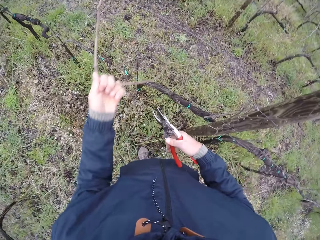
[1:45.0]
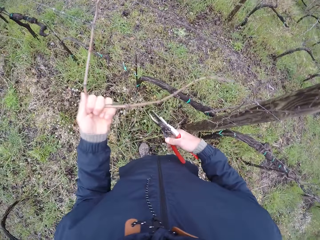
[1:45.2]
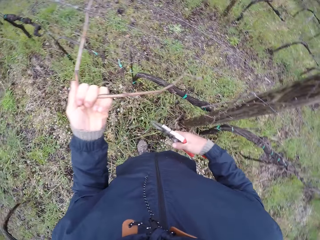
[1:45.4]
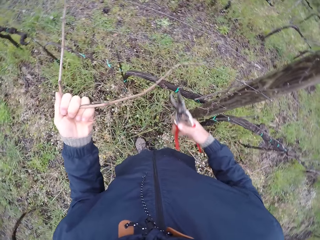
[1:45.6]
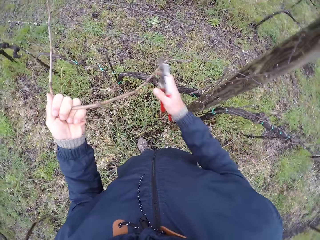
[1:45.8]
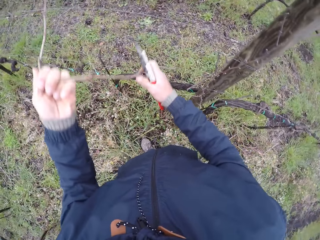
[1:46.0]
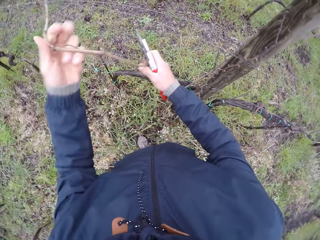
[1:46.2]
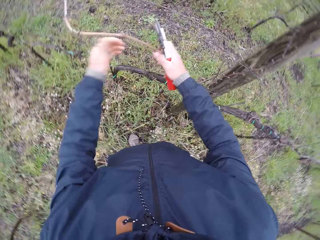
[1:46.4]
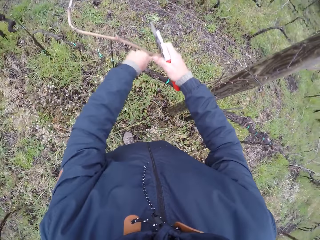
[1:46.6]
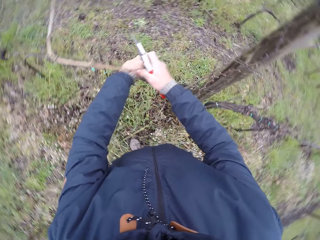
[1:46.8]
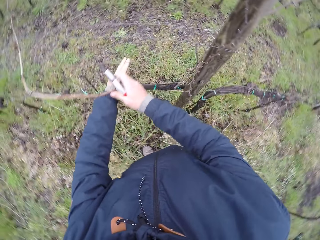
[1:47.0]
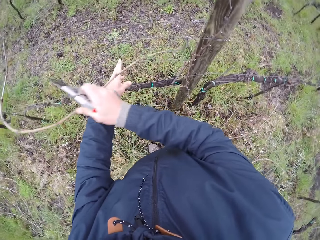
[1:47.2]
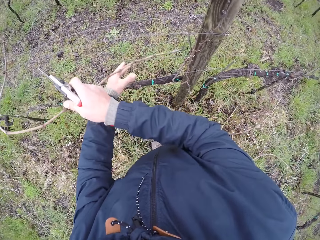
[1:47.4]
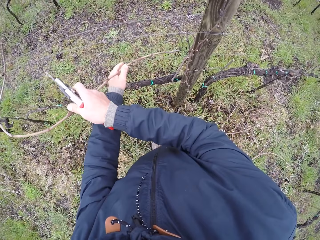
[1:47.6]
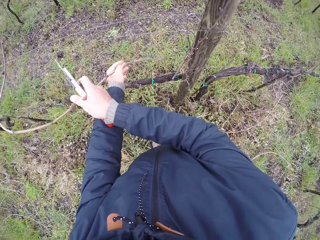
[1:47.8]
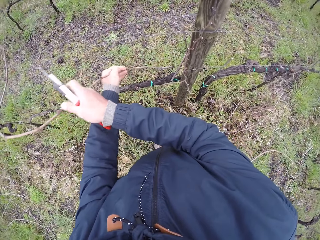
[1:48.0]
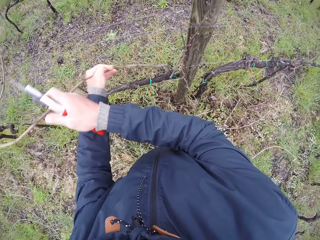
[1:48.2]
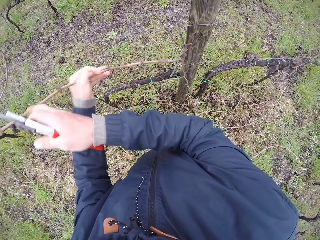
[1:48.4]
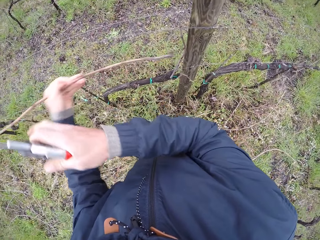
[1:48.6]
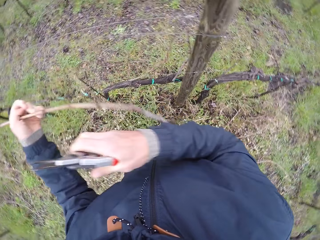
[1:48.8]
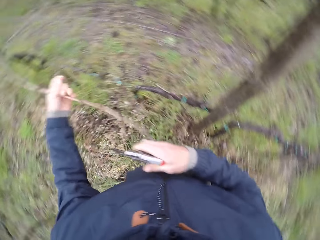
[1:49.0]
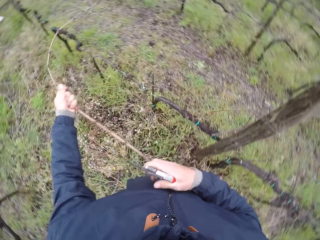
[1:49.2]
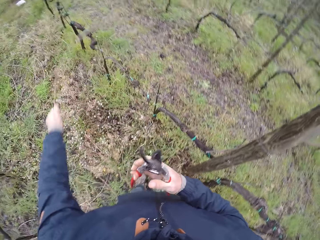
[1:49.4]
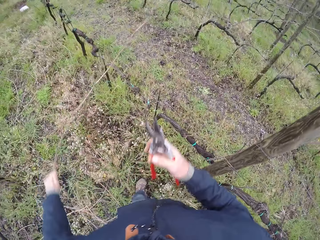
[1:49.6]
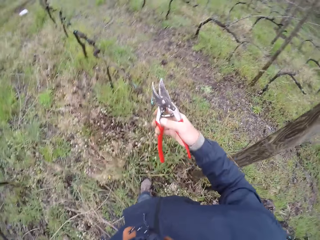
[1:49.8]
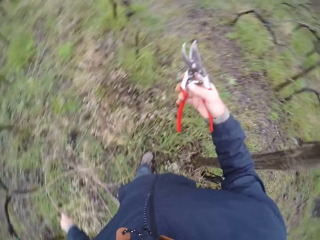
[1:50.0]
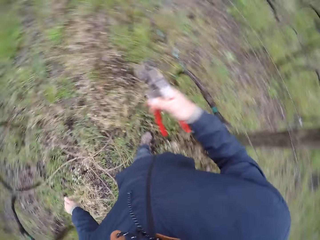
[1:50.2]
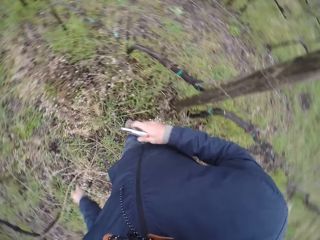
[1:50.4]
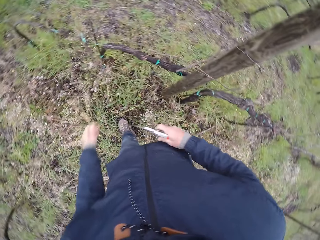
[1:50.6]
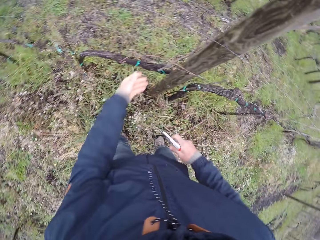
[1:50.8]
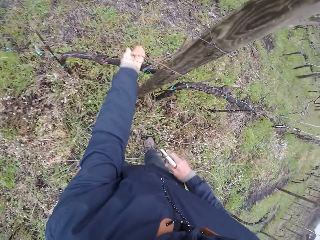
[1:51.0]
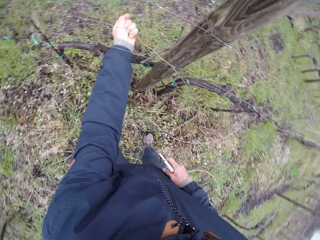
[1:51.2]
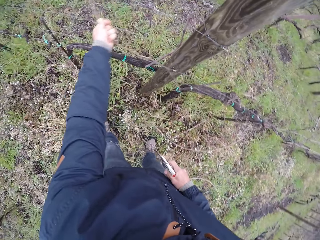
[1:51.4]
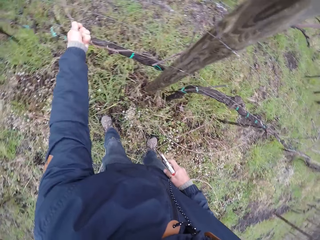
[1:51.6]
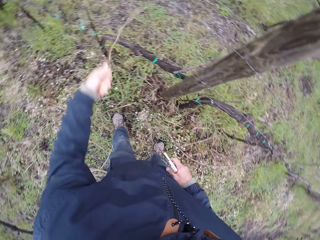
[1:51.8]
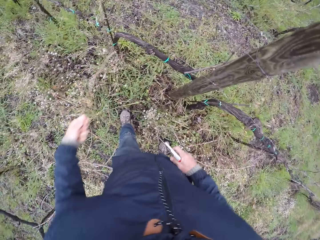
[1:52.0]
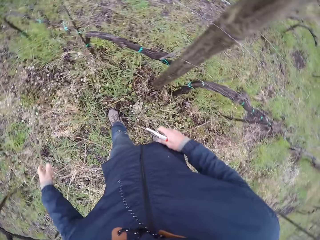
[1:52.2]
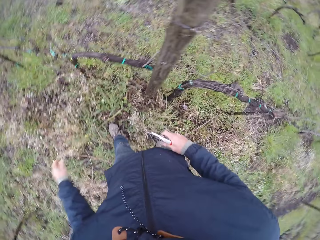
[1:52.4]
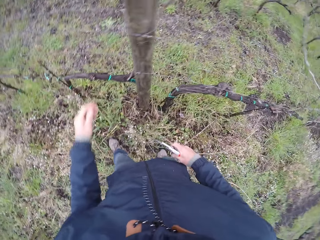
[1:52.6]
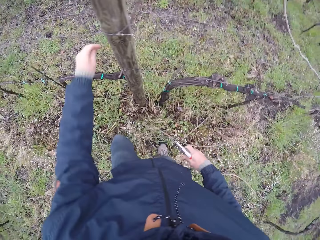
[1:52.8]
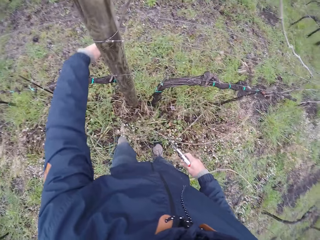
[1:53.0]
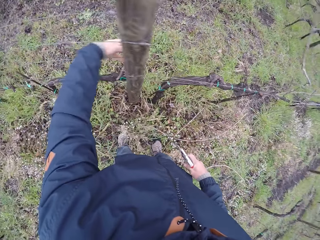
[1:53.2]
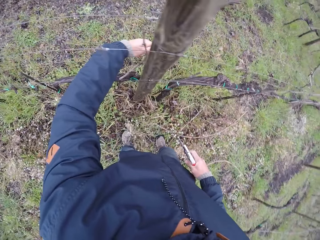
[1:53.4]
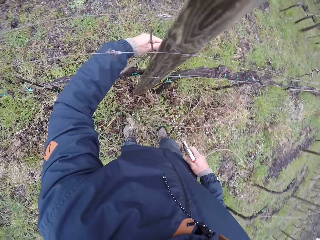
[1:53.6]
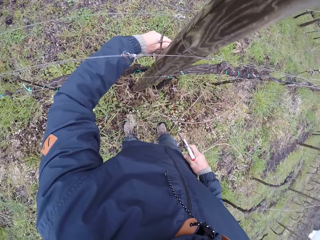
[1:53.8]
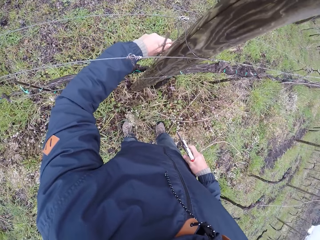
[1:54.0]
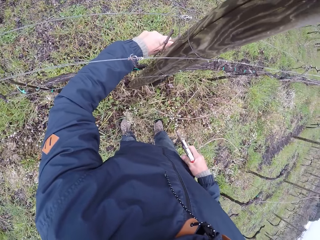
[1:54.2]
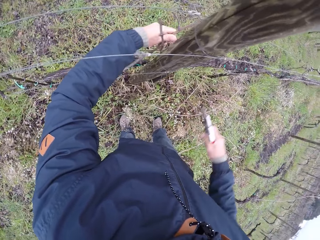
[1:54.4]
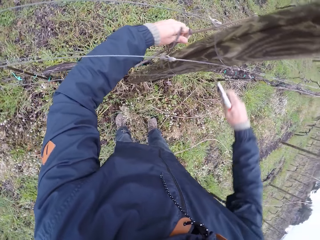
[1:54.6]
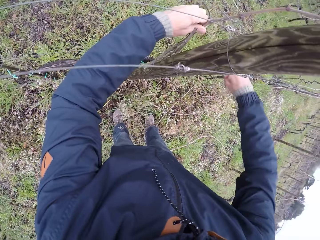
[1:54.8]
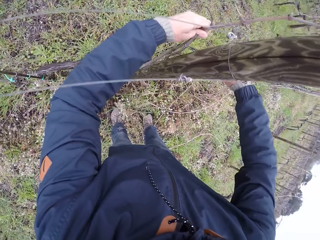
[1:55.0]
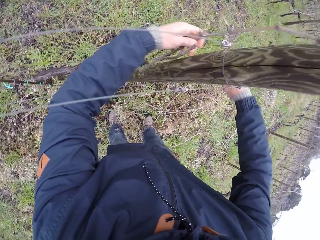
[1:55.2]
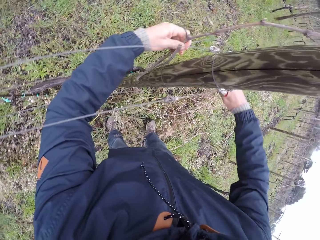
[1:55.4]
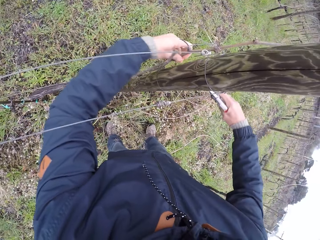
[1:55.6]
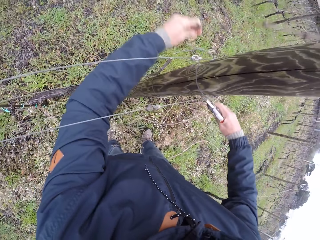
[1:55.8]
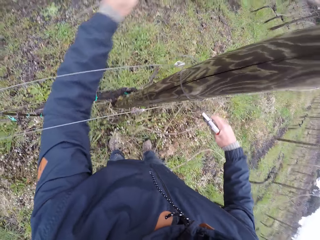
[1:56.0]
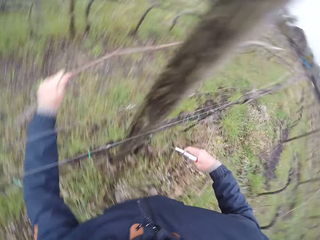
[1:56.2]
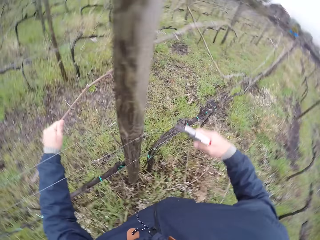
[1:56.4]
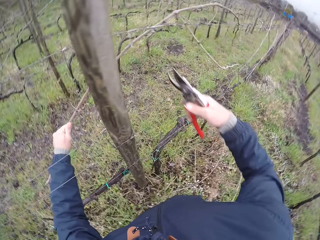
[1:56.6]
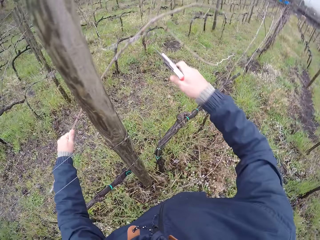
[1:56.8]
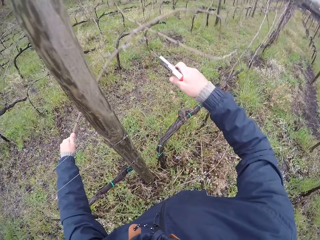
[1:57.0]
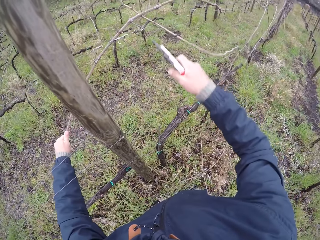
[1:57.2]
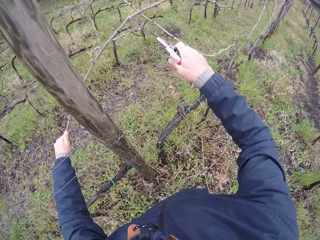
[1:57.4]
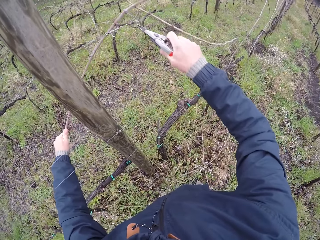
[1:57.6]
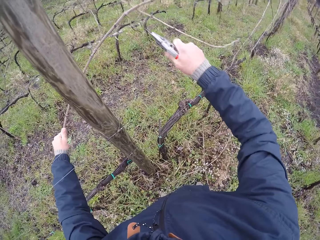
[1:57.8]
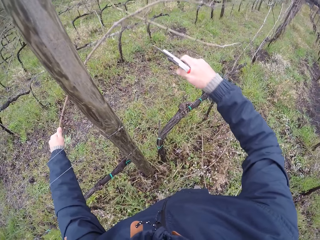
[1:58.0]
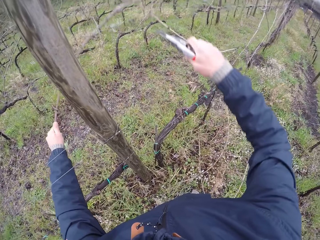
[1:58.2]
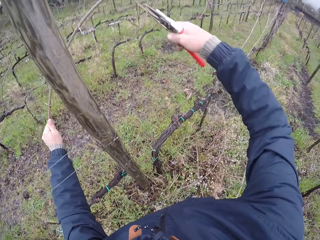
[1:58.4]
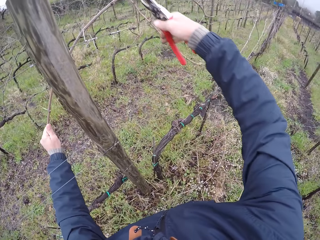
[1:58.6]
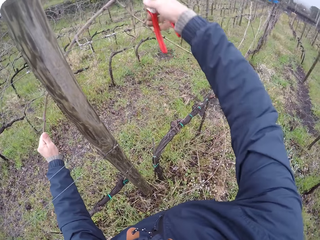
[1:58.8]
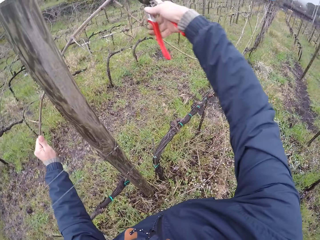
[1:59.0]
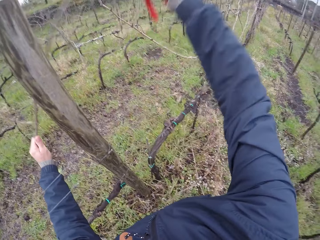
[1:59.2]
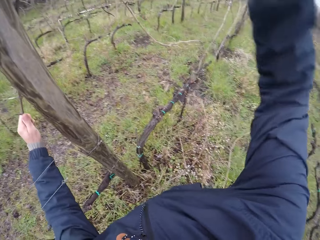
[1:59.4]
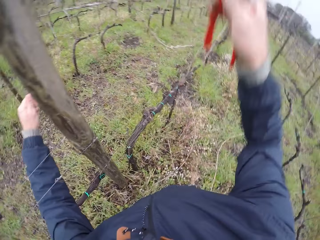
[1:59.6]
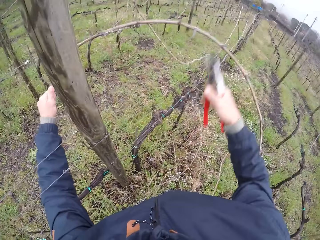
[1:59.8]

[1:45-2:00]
The camera wearer pulls out the twig or wood on the wire mesh with his left hand. He pulls out the twig on the wire mesh with both hands. He drops the twig on the ground with his left hand. He pulls out the twig on the wire mesh with his left hand. He drops the twig on the ground with his left hand. He pulls out the twig on the wire mesh with his left hand. He holds the wood. He cuts the twig with the garden shear in his right hand.

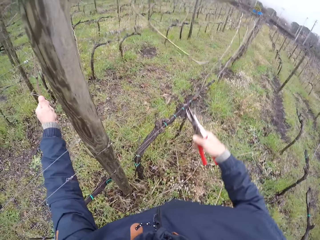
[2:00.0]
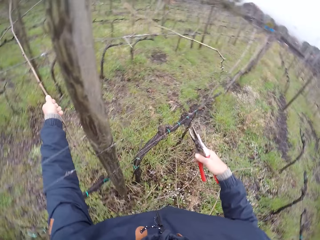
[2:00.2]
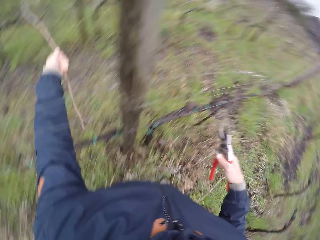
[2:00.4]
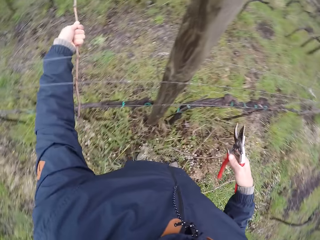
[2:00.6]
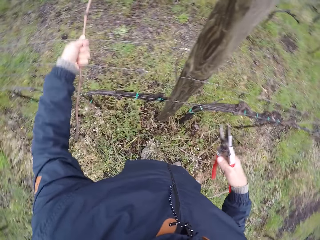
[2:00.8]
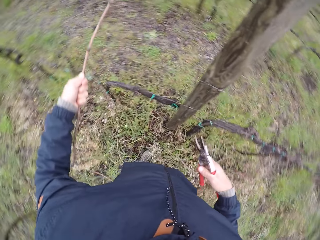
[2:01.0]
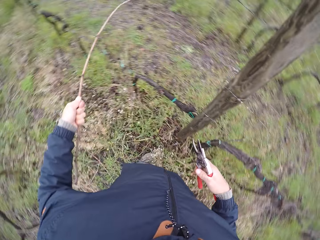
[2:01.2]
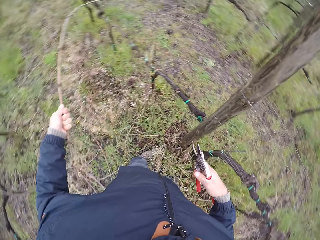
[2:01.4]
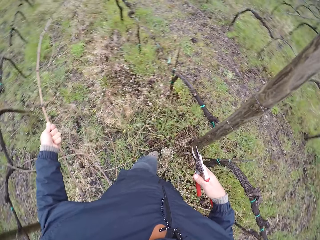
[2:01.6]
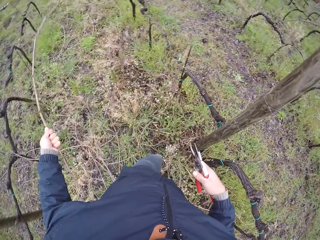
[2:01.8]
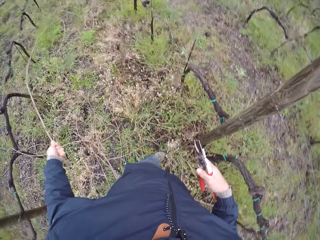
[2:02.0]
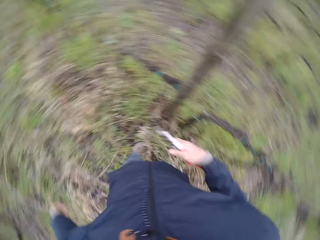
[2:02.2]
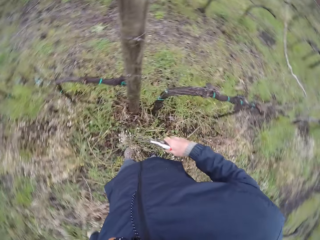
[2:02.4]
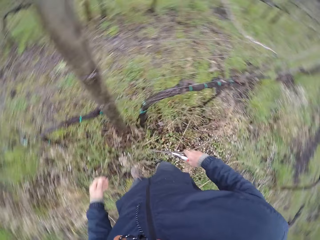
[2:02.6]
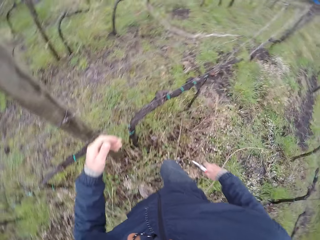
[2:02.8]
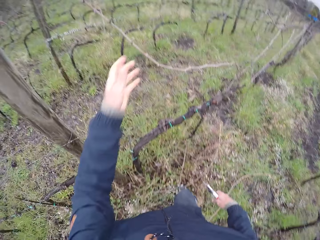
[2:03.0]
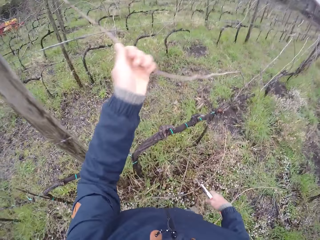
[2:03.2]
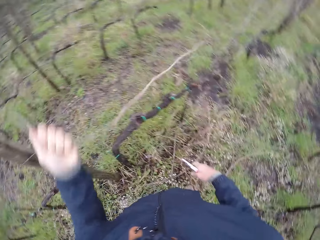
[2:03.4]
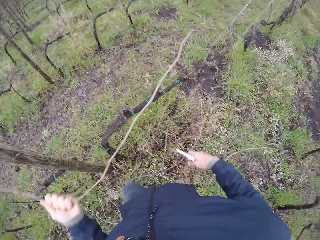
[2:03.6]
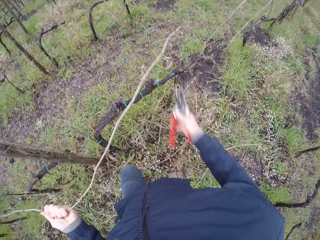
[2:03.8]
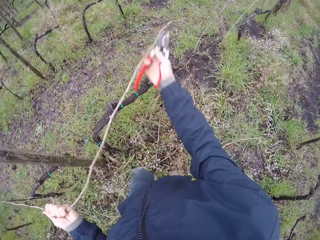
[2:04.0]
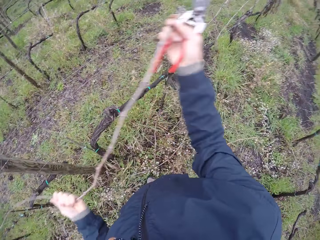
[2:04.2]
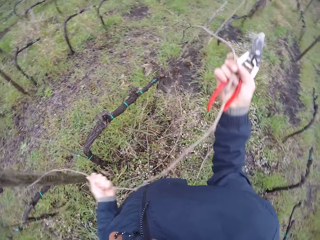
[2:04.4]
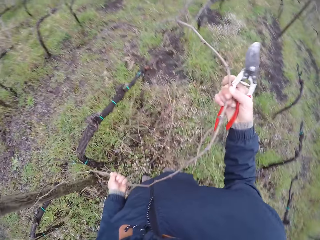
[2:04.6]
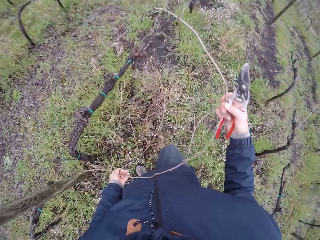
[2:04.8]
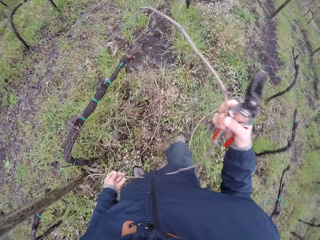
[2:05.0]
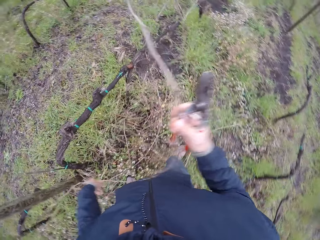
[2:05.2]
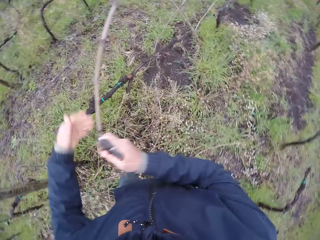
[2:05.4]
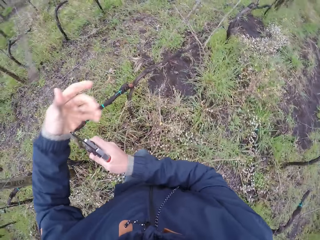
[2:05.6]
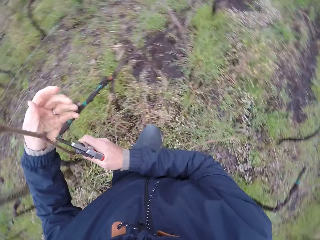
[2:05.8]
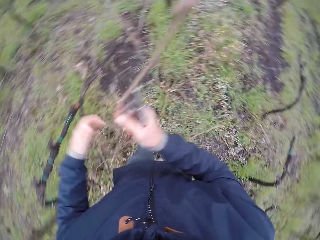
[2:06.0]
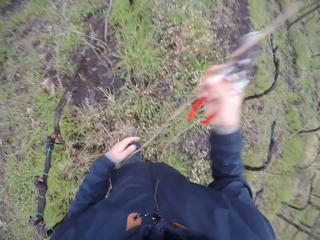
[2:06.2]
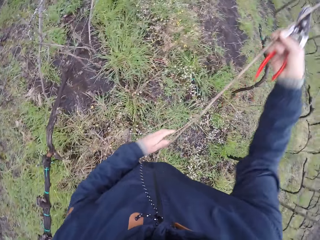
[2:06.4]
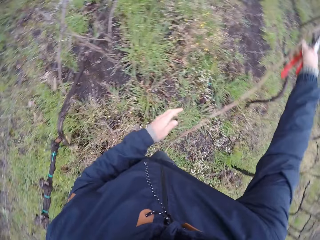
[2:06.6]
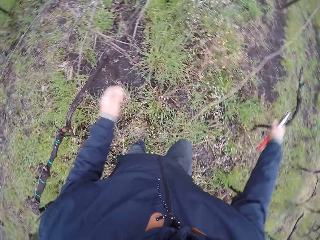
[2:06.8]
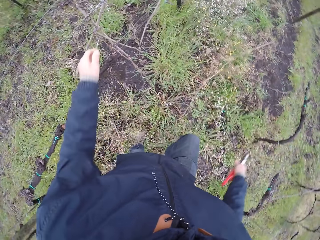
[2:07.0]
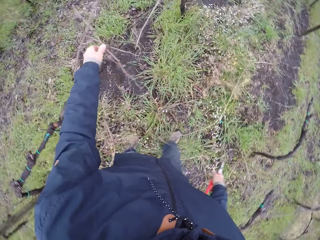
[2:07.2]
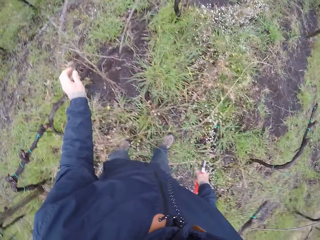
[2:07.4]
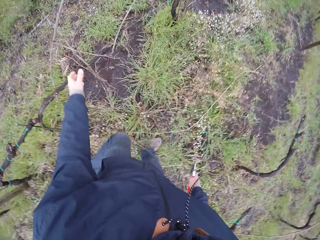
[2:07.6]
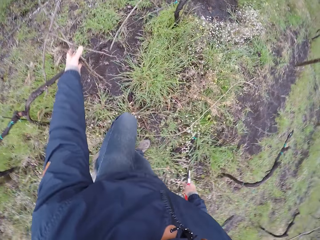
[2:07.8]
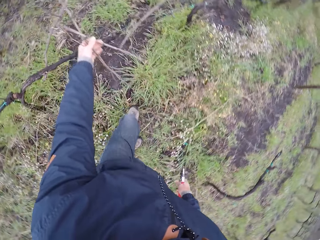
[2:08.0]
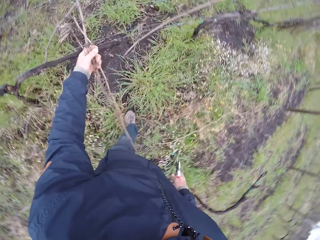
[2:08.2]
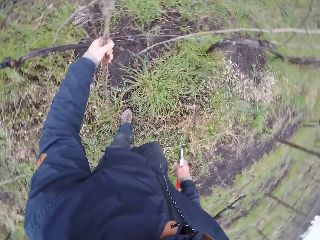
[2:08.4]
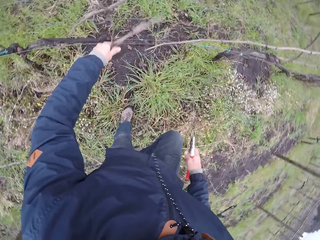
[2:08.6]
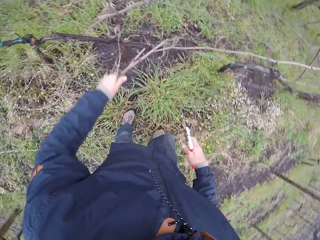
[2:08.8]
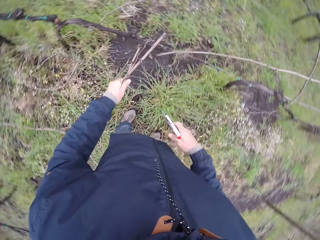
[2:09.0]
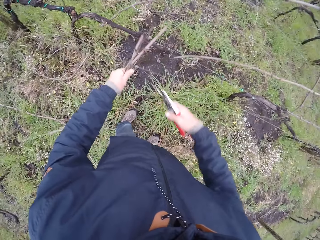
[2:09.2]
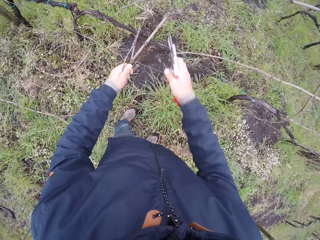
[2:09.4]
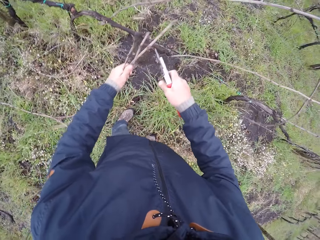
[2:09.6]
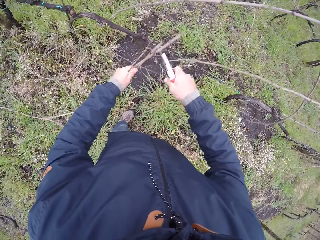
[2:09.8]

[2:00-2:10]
The camera wearer drops the twig on the ground with his left hand. He pulls out the twig on the wire mesh with both hands. He drops the twig on the ground with both hands. He pulls out the twig on the wire mesh with his left hand.
